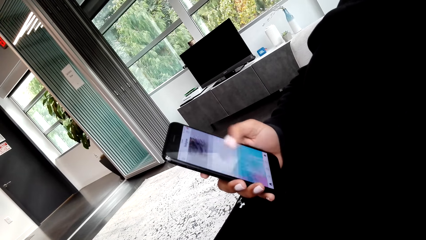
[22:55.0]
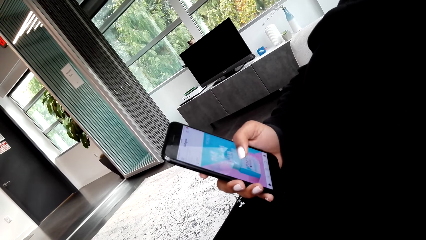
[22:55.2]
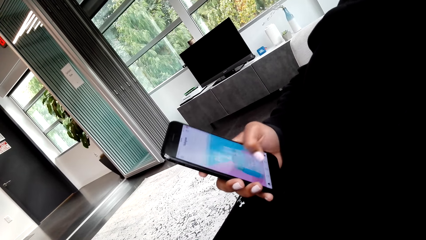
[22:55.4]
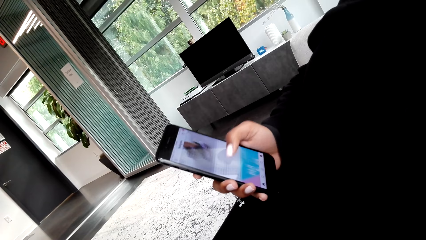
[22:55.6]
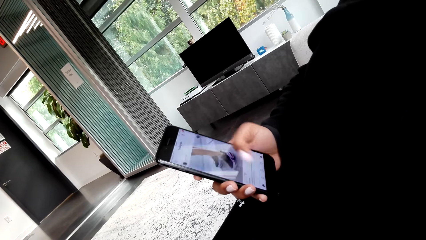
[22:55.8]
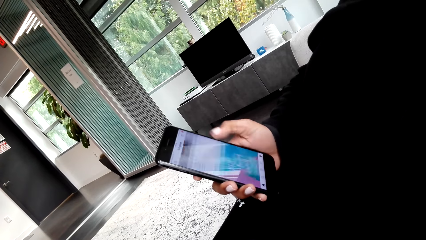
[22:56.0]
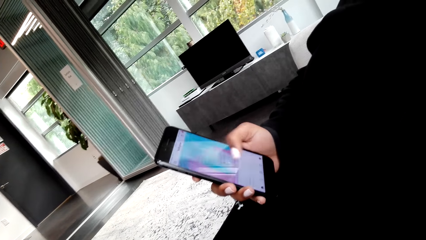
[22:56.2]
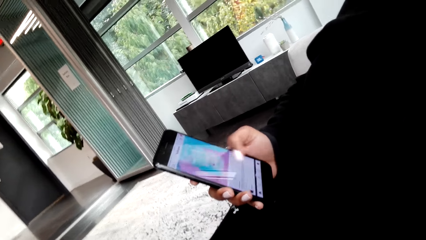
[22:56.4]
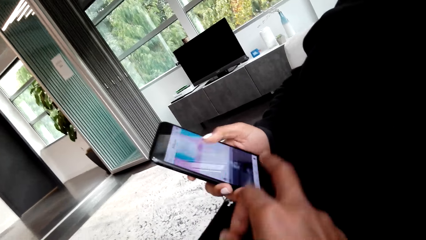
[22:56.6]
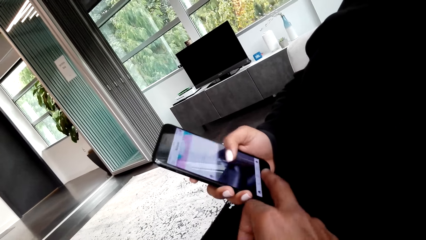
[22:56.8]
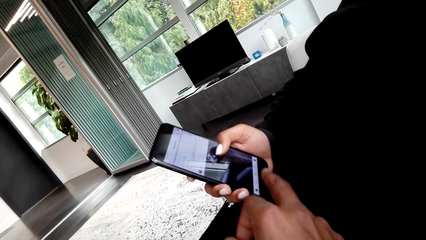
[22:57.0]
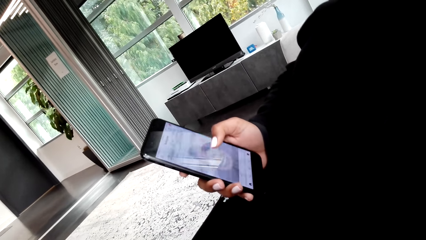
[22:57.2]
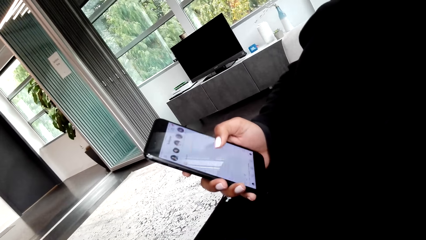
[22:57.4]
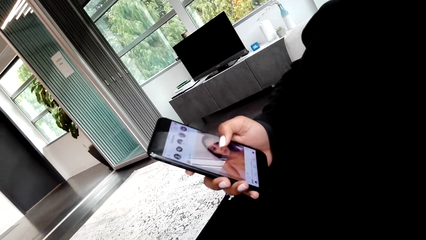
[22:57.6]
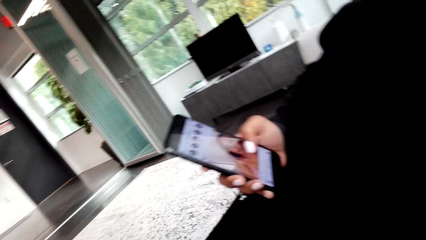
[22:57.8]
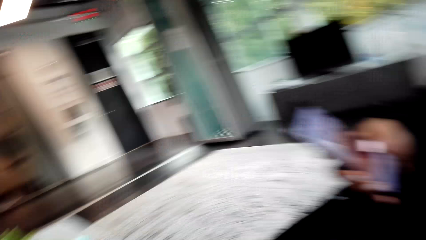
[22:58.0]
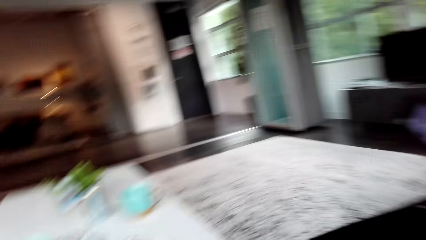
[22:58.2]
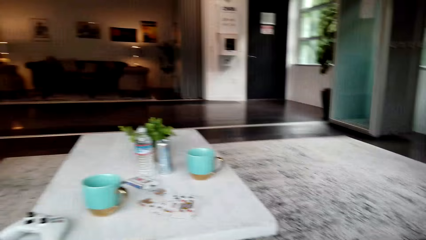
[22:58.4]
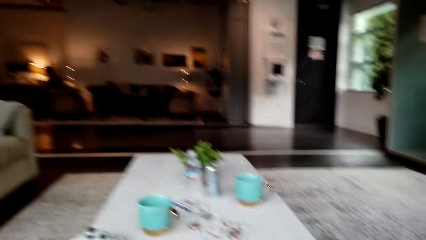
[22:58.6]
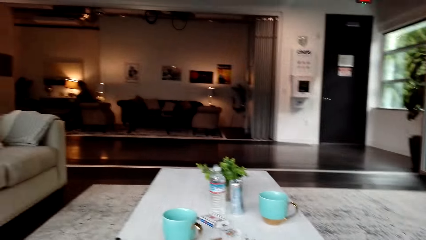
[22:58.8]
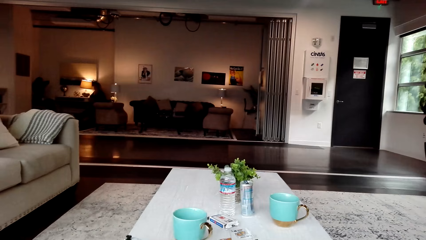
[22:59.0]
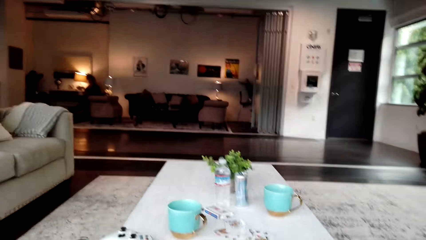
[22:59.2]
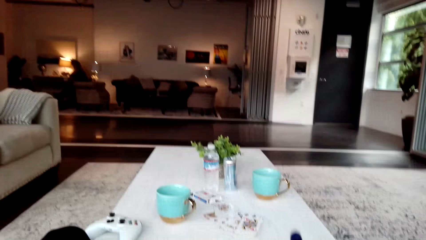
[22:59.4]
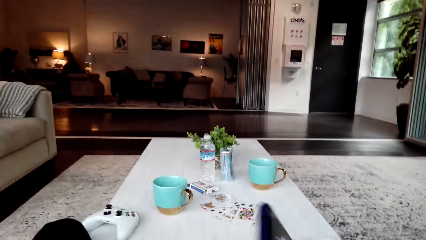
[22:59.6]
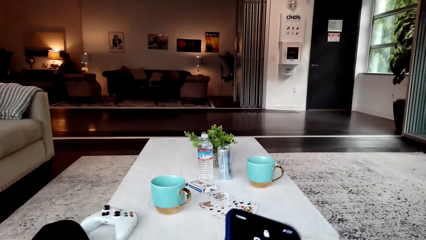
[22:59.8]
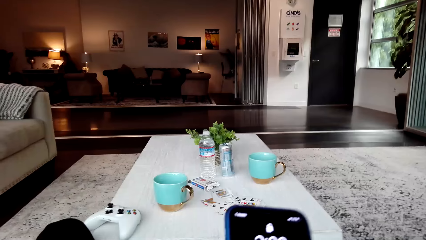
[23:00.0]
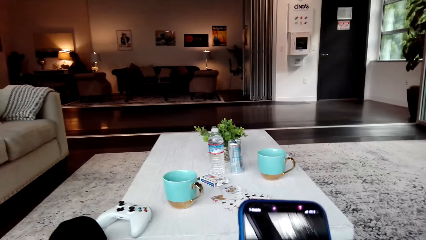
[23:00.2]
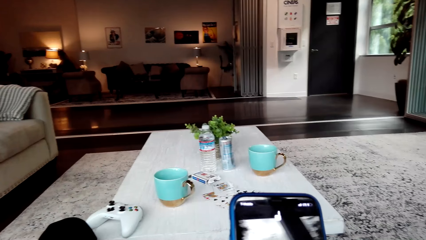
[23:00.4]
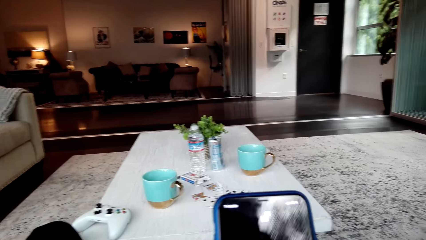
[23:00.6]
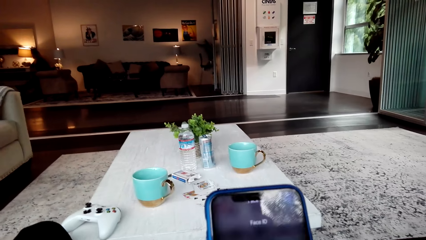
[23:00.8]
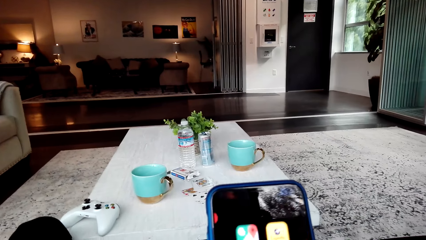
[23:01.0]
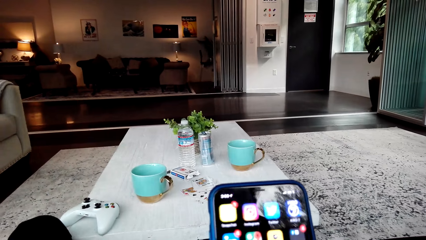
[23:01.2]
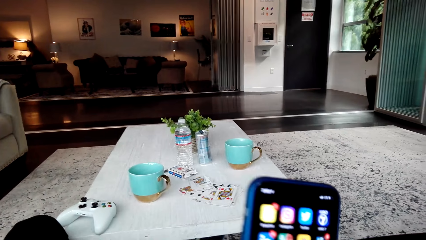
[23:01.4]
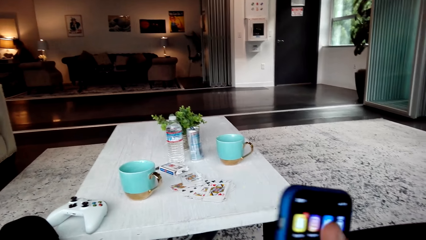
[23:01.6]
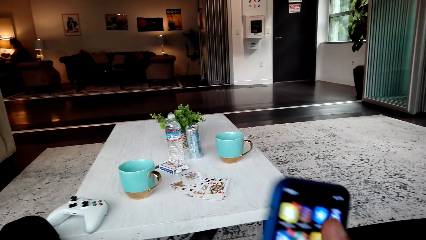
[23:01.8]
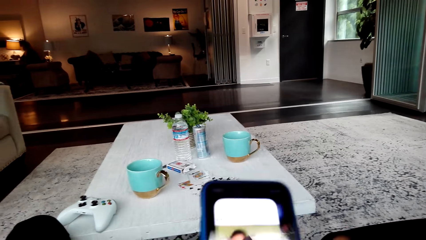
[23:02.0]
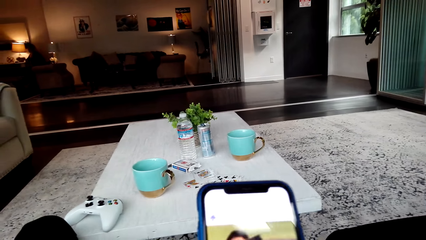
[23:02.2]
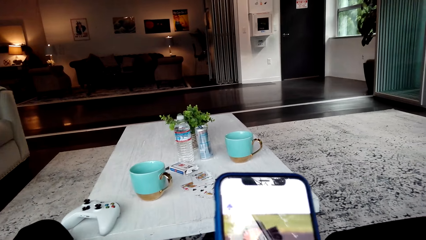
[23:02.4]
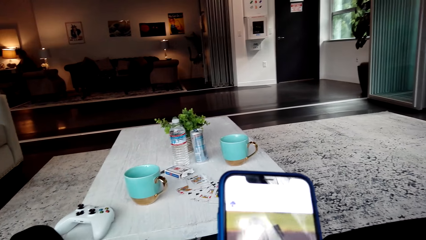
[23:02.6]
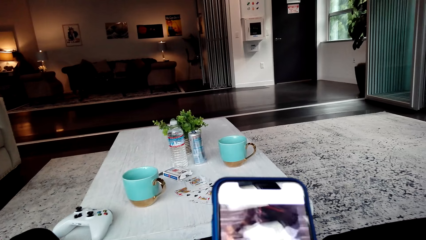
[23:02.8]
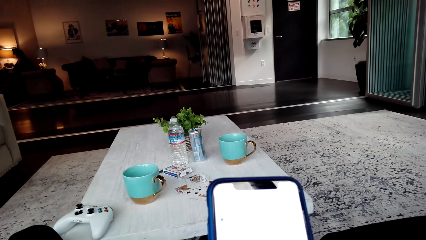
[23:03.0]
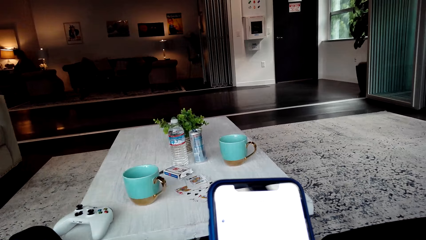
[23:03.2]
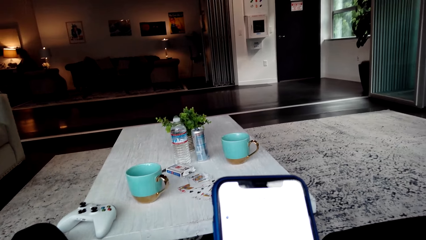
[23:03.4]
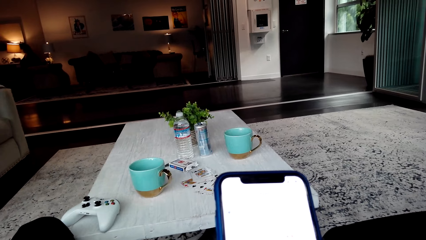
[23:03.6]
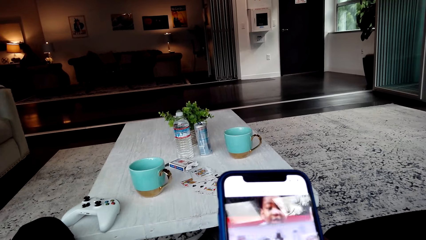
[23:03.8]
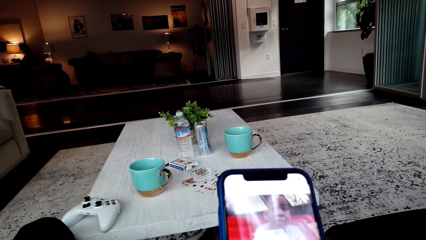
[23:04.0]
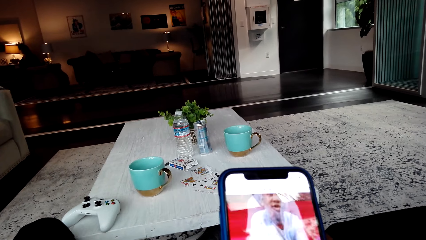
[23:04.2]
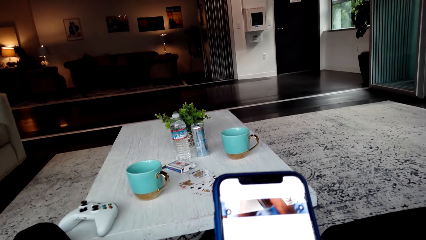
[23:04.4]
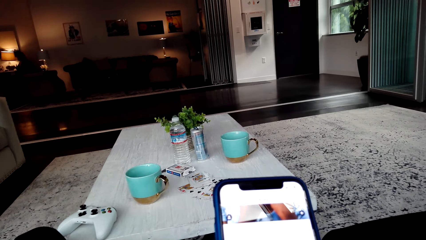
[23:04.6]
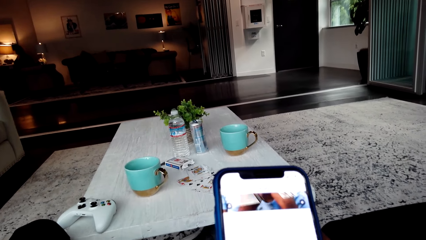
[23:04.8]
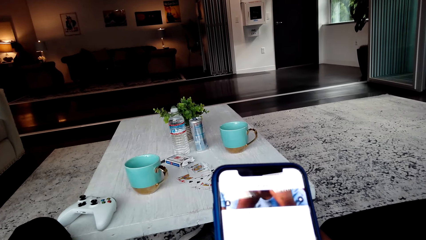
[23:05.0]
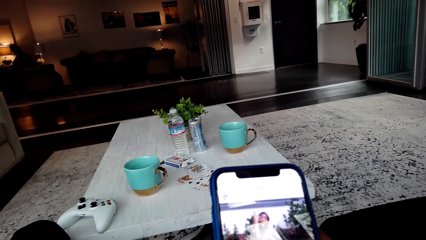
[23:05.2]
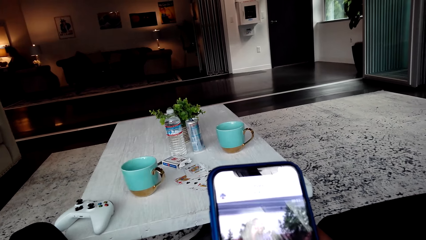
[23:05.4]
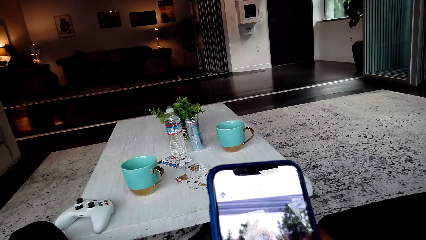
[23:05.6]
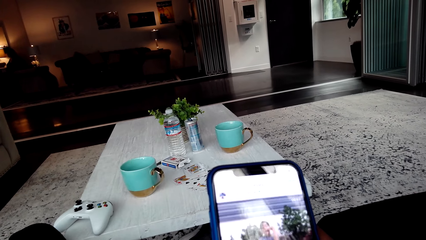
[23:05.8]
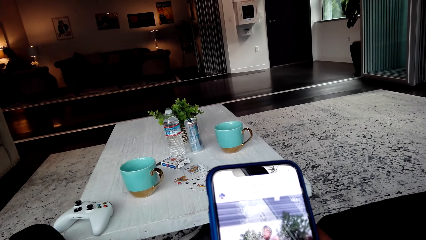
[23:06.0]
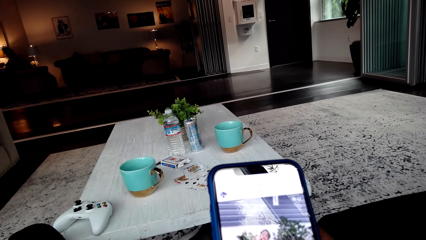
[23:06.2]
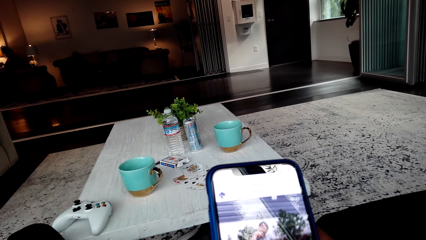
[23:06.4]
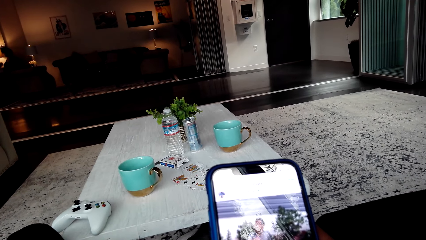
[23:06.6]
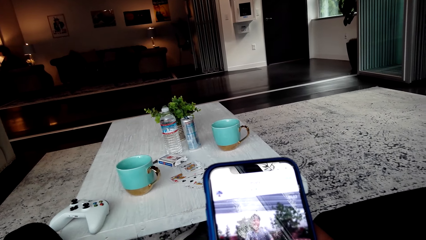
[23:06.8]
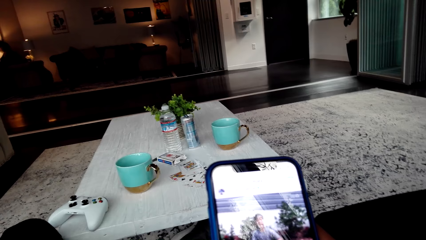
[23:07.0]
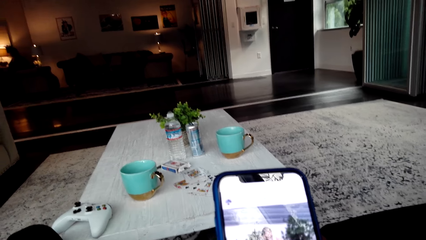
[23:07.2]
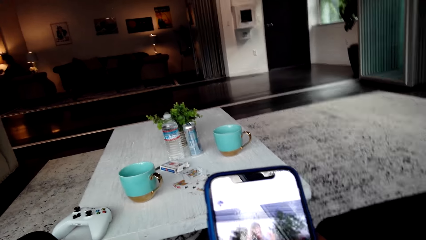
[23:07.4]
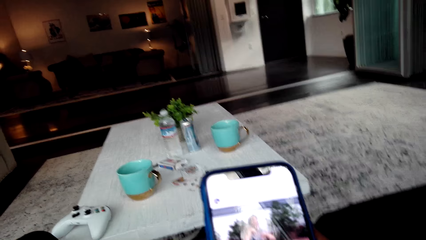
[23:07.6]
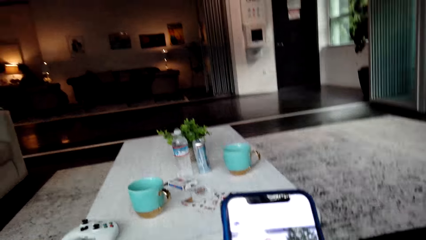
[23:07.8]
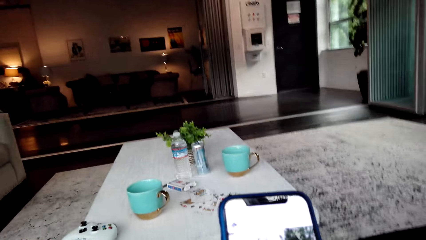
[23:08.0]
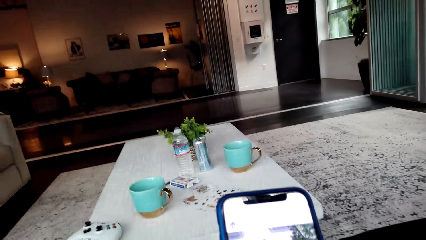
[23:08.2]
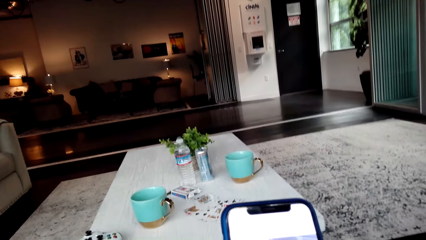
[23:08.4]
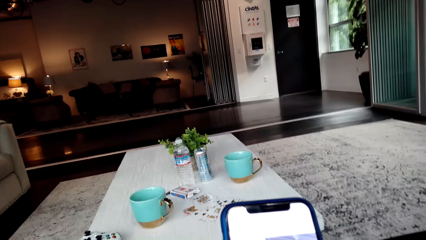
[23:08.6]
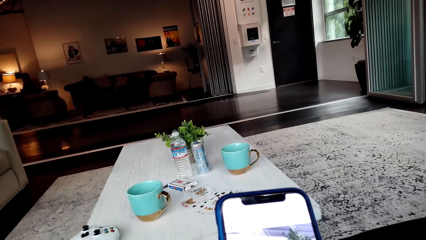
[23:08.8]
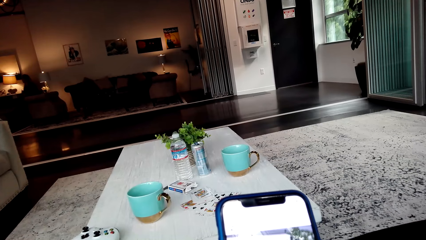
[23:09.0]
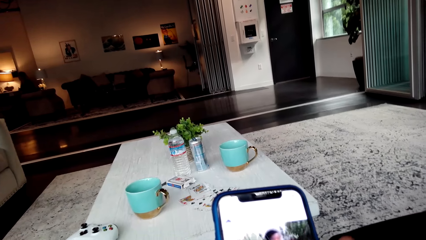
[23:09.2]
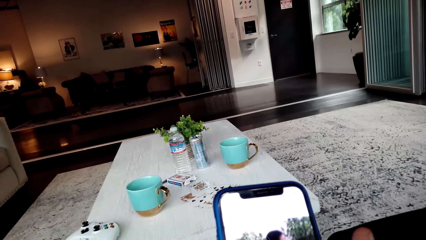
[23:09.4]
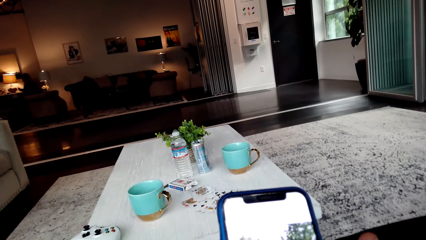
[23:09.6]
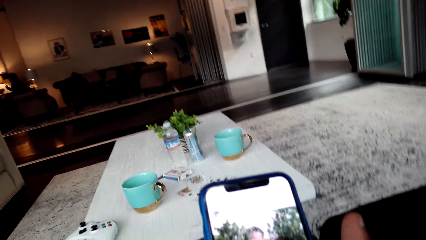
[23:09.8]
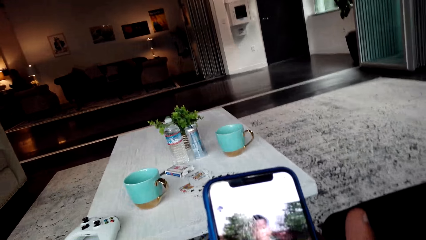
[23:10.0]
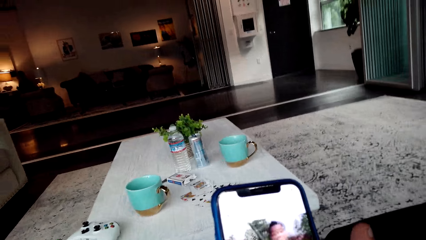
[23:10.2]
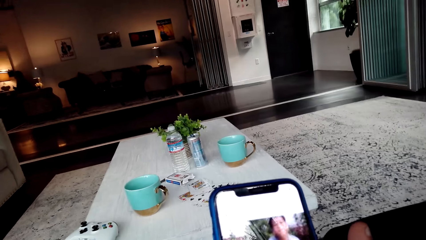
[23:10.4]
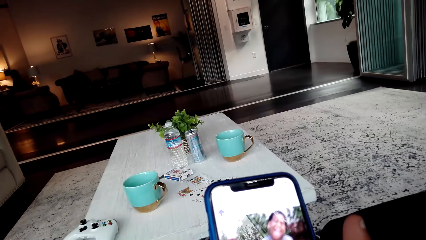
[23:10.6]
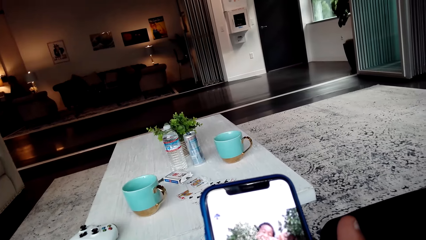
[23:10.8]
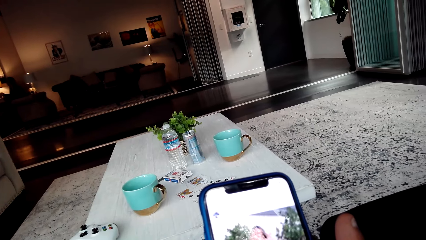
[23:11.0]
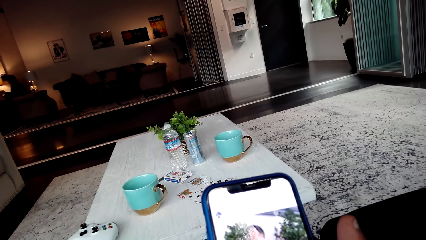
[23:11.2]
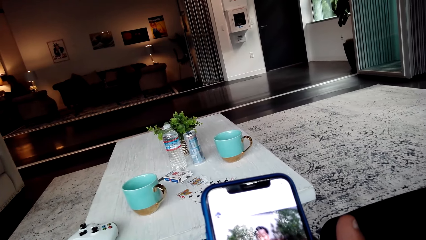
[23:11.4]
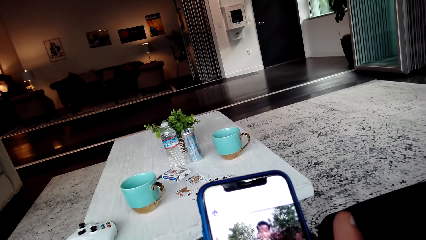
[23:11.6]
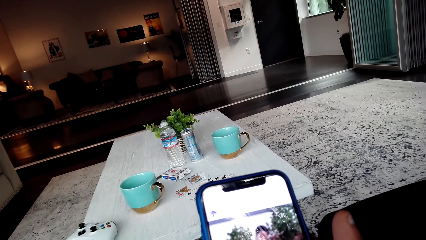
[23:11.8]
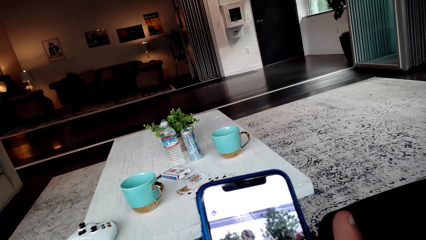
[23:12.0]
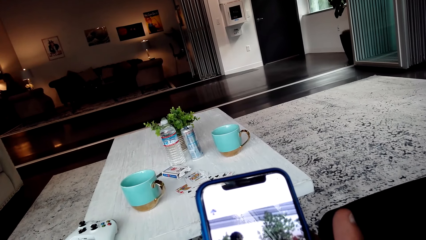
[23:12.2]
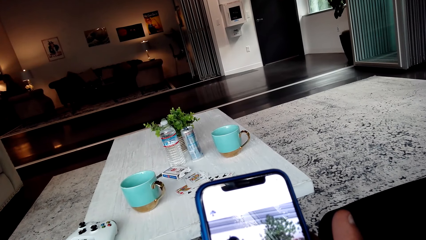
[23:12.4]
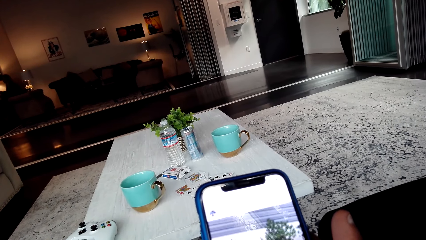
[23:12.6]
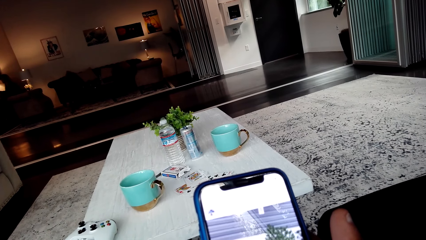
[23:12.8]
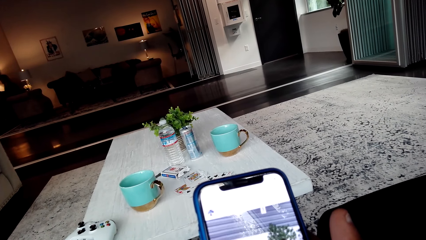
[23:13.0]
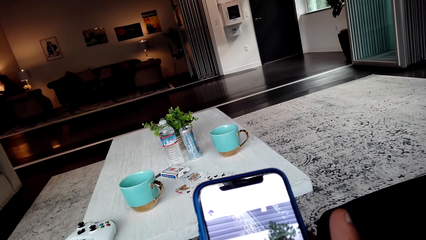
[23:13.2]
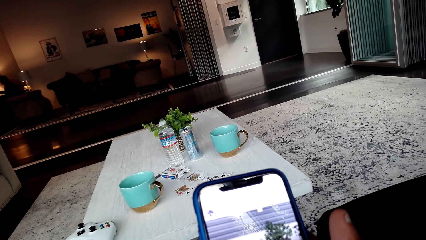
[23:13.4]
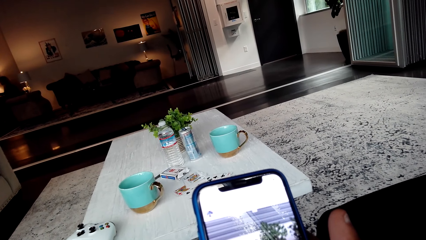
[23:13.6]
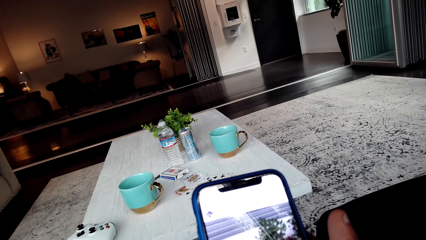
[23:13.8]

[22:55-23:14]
The camera wearer taps on a woman's phone. They browse on the phone. They watch the videos on the phone.
